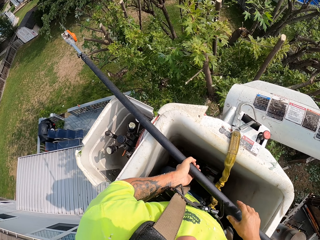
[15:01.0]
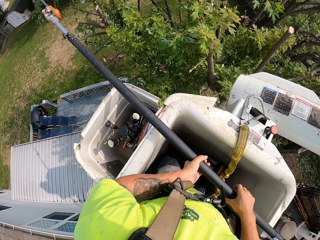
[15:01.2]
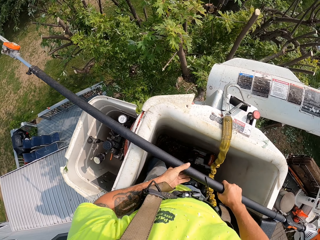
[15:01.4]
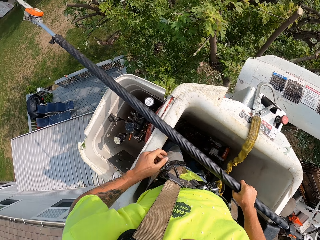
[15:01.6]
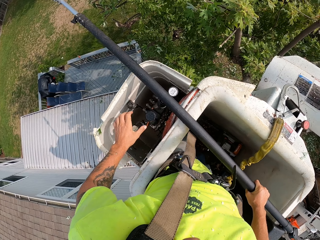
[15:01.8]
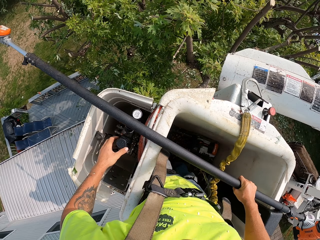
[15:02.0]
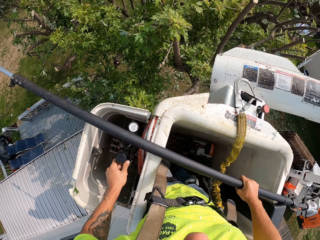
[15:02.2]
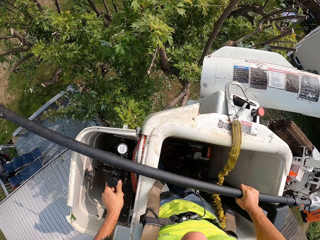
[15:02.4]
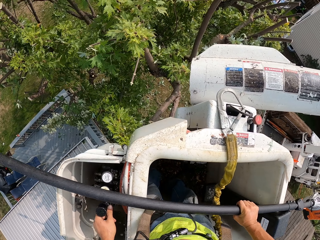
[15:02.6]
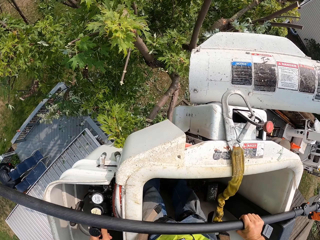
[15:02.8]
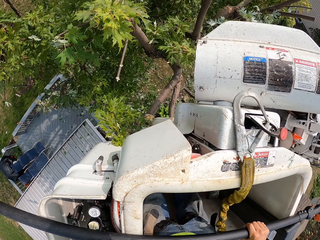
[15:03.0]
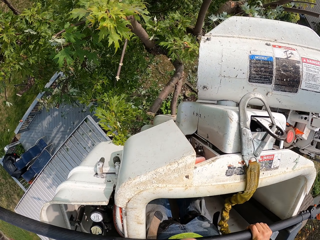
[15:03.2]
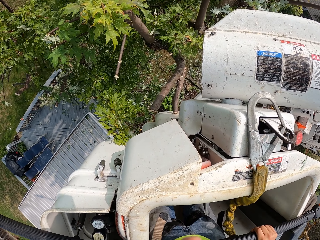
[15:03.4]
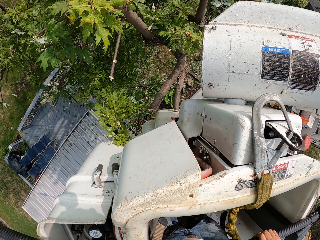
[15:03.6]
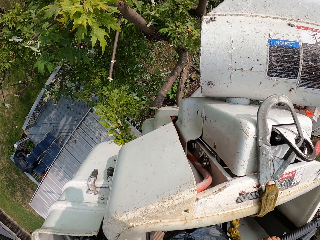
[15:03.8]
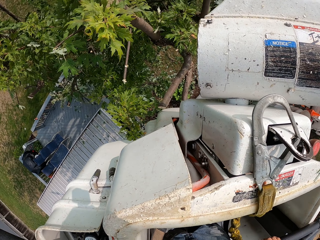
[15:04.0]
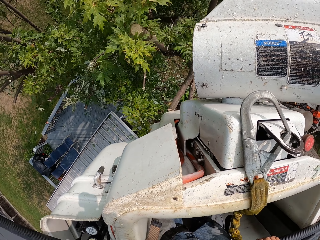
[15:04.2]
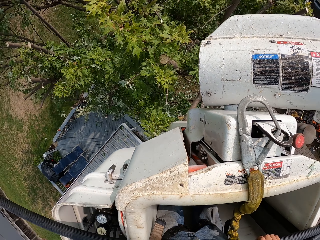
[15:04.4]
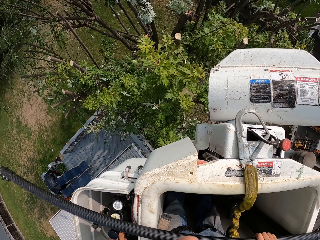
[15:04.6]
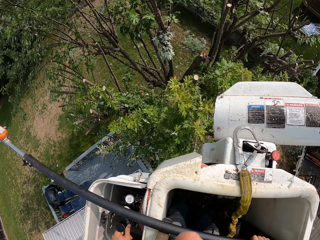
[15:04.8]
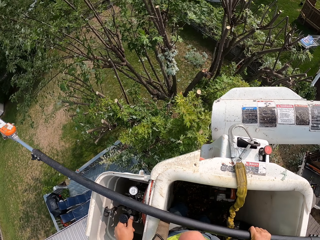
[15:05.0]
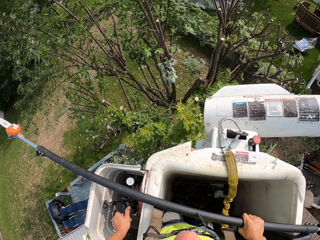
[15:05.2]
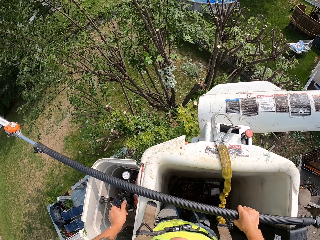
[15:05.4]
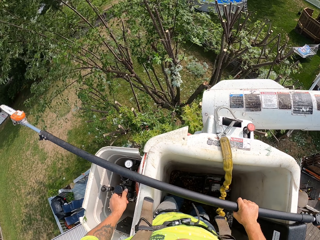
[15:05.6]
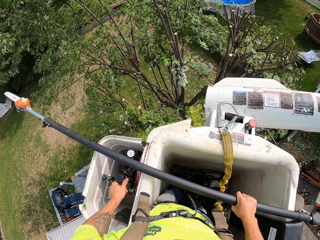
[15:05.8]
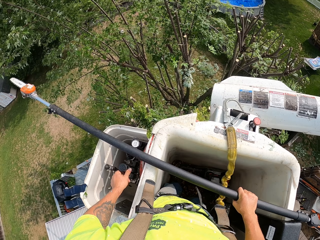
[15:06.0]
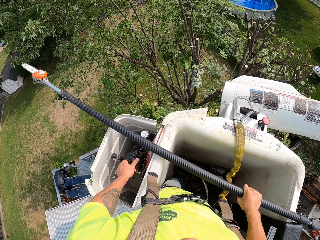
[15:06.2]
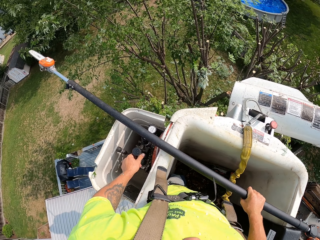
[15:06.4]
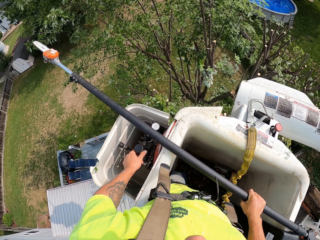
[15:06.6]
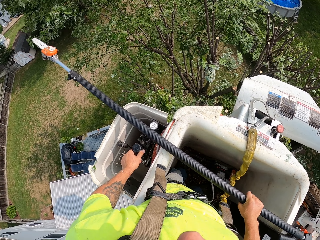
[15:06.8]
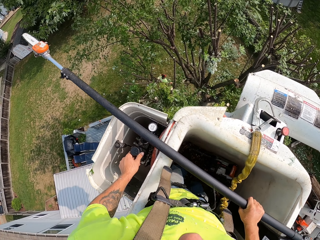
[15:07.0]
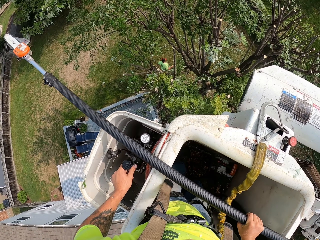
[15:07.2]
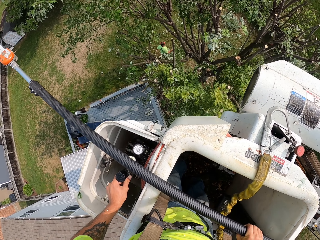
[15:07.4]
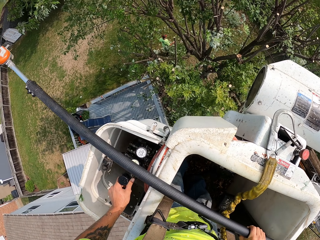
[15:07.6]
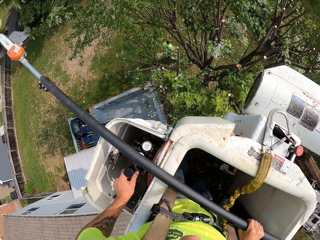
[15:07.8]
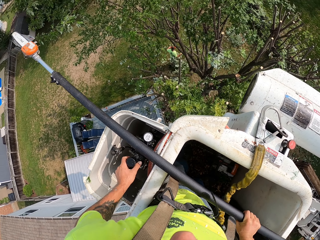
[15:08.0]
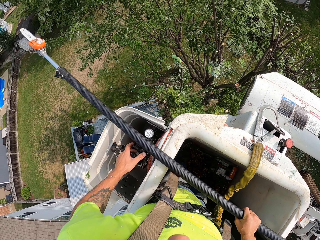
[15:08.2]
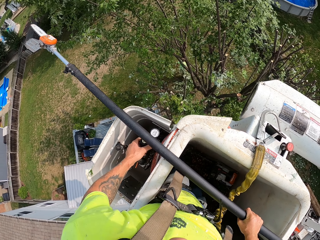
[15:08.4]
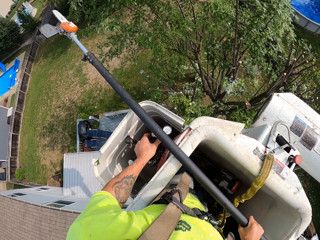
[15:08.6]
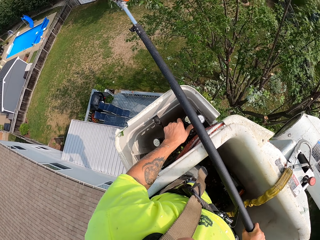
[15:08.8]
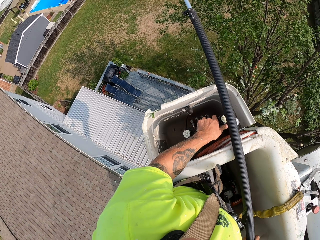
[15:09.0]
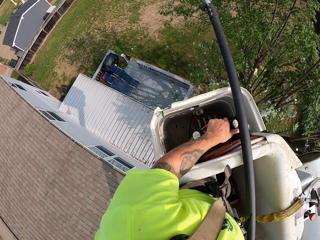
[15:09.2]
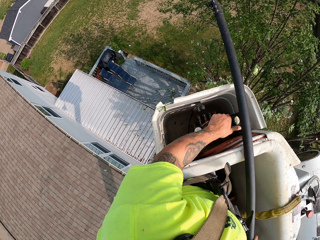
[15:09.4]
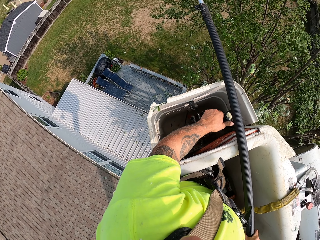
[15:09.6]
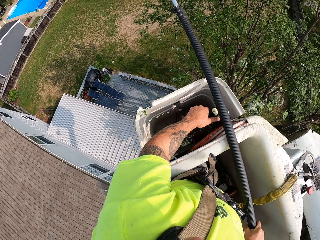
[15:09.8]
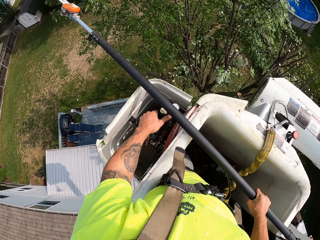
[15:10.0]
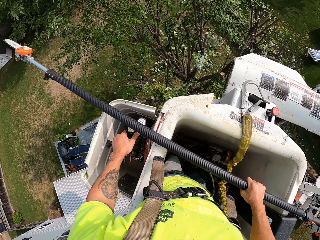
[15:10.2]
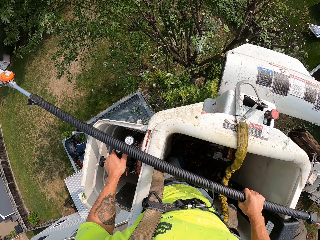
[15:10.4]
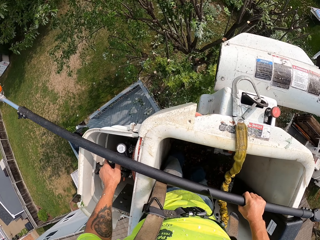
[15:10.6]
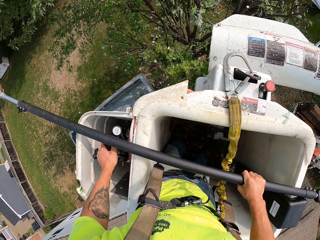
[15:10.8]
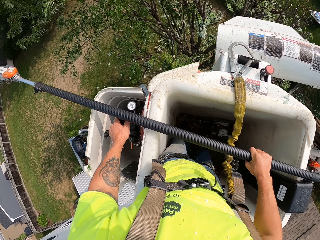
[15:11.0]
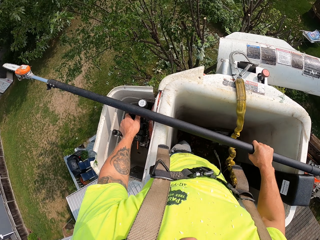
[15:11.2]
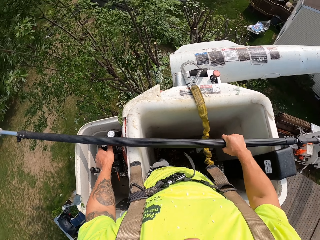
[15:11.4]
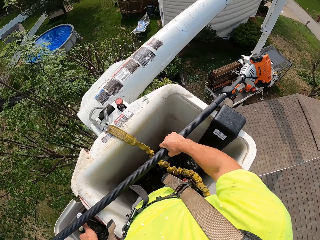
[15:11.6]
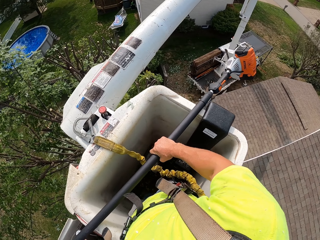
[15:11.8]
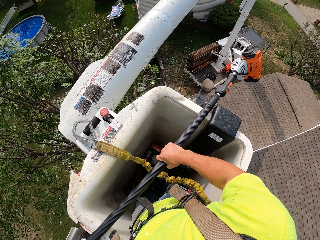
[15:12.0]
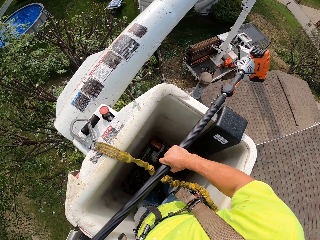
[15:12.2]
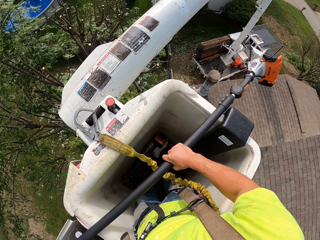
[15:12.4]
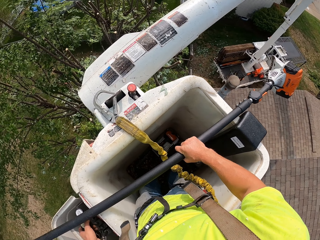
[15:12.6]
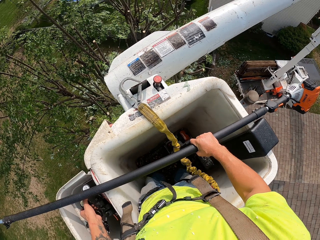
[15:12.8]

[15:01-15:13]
The camera wearer places the chain saw on the bucket lift with his hands. He removes his left hand from the chain saw. He operates the control section of the bucket lift with his left hand. He operates something.

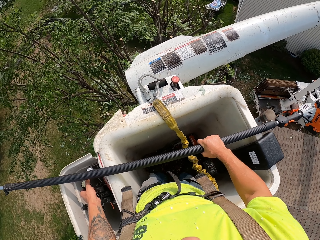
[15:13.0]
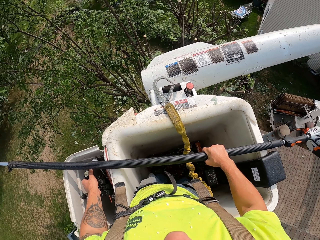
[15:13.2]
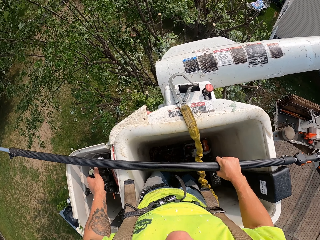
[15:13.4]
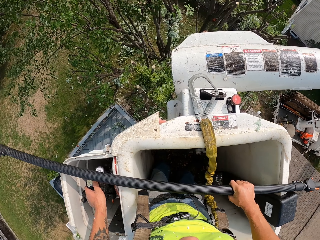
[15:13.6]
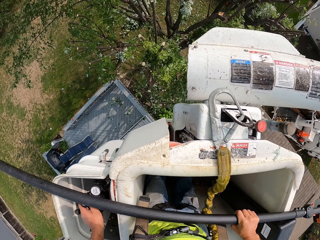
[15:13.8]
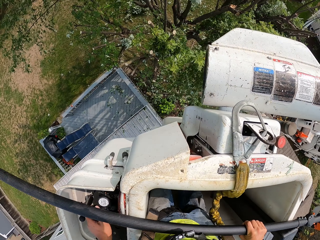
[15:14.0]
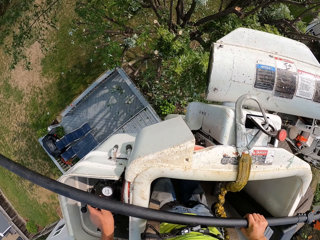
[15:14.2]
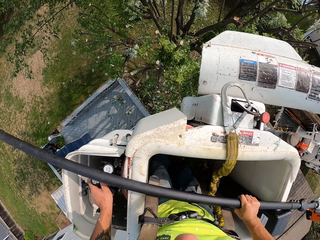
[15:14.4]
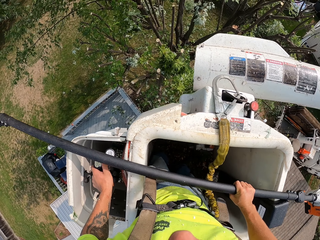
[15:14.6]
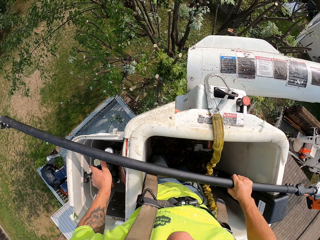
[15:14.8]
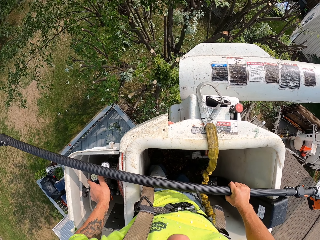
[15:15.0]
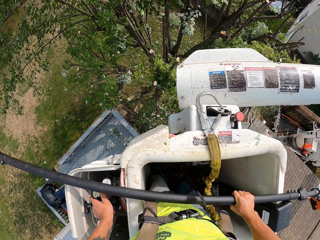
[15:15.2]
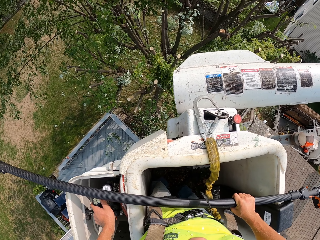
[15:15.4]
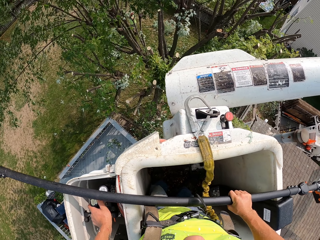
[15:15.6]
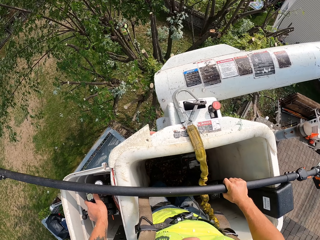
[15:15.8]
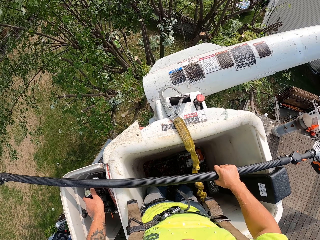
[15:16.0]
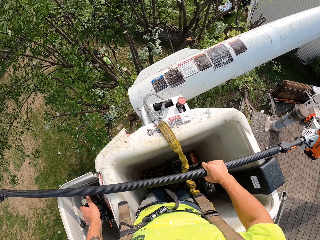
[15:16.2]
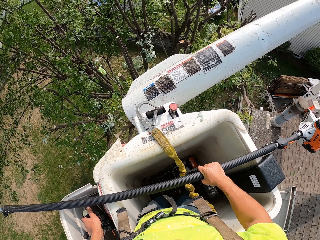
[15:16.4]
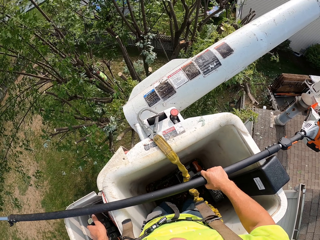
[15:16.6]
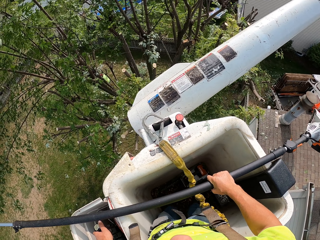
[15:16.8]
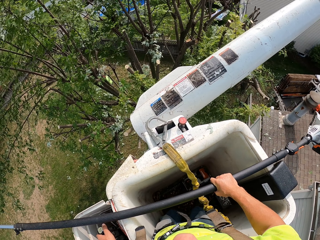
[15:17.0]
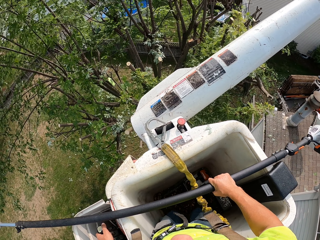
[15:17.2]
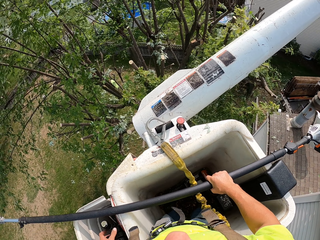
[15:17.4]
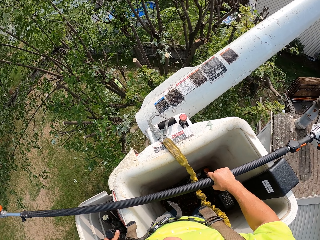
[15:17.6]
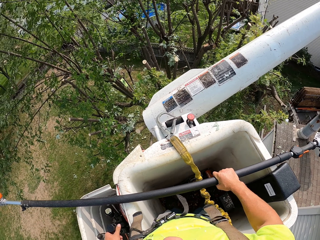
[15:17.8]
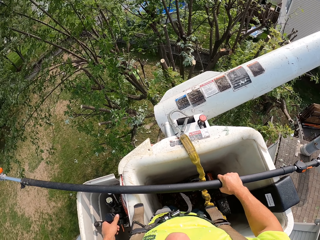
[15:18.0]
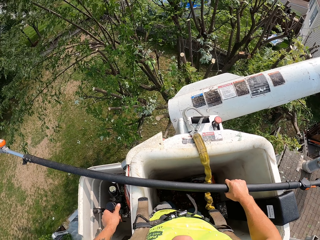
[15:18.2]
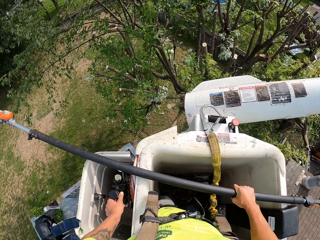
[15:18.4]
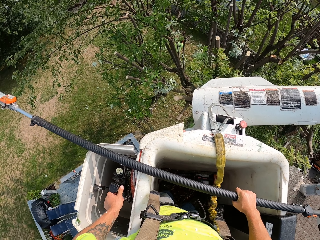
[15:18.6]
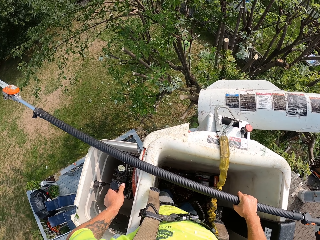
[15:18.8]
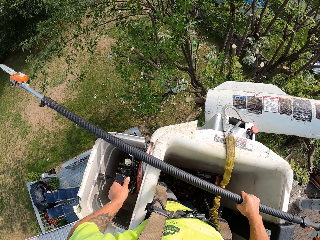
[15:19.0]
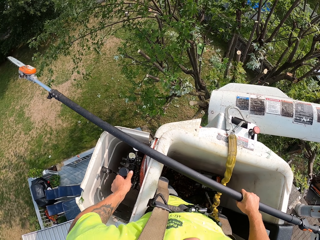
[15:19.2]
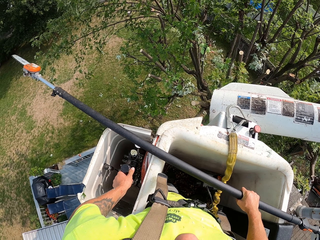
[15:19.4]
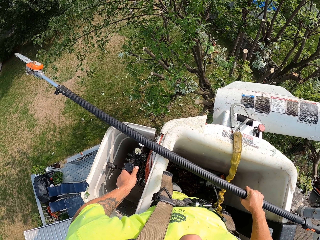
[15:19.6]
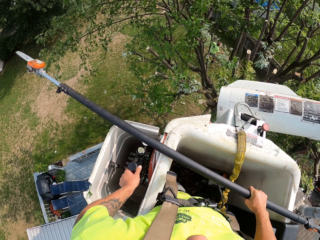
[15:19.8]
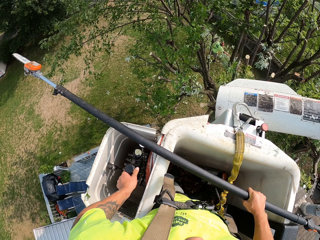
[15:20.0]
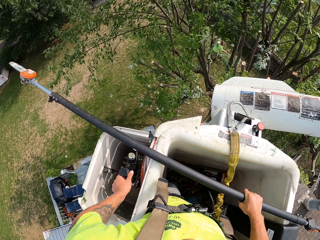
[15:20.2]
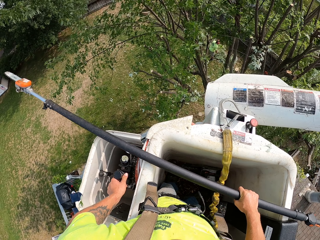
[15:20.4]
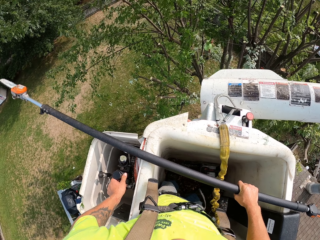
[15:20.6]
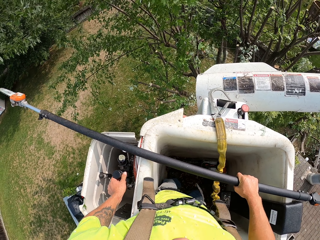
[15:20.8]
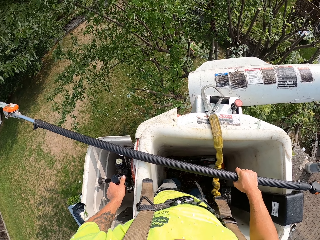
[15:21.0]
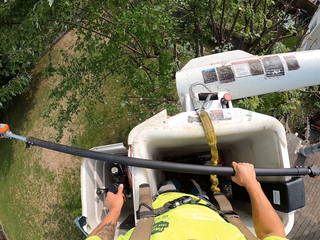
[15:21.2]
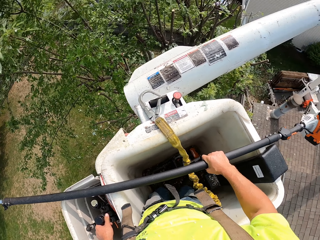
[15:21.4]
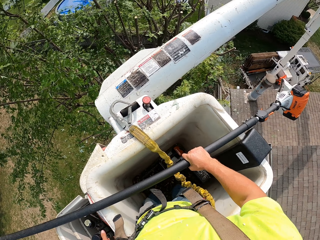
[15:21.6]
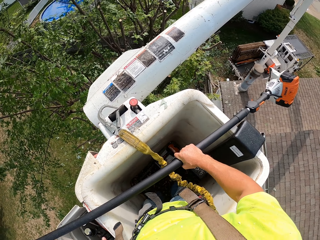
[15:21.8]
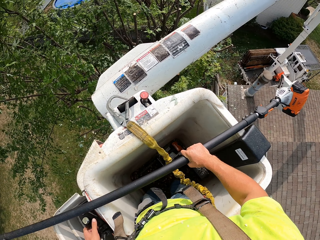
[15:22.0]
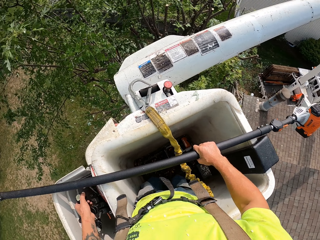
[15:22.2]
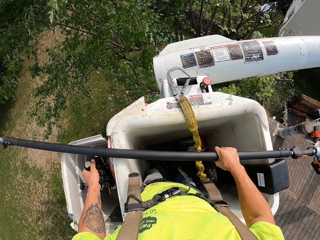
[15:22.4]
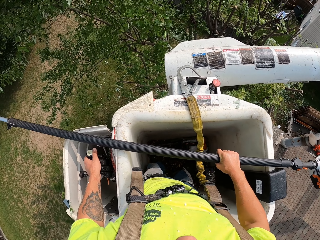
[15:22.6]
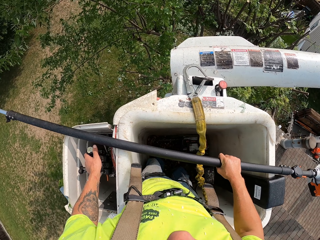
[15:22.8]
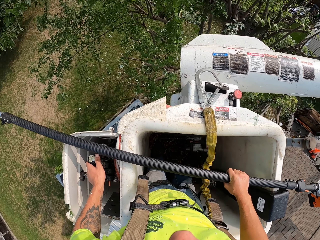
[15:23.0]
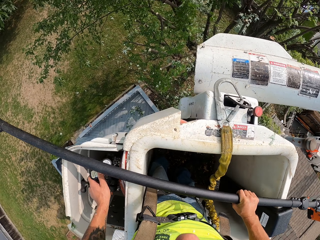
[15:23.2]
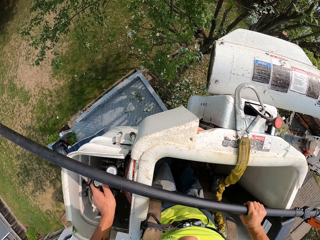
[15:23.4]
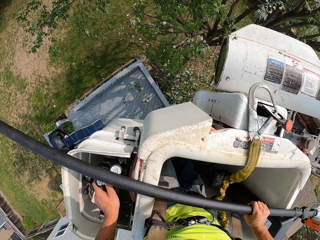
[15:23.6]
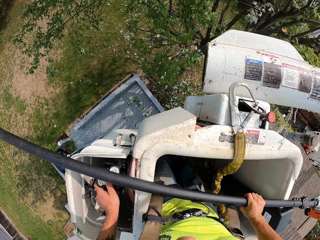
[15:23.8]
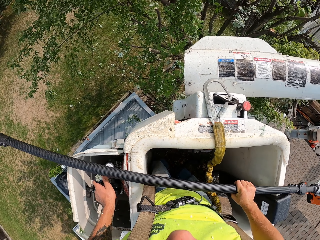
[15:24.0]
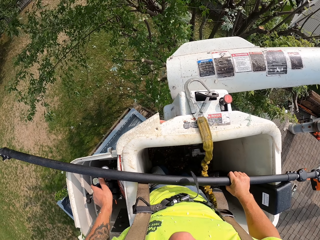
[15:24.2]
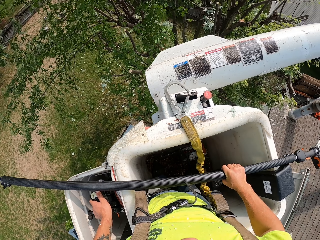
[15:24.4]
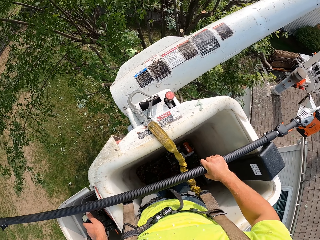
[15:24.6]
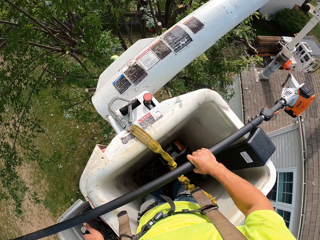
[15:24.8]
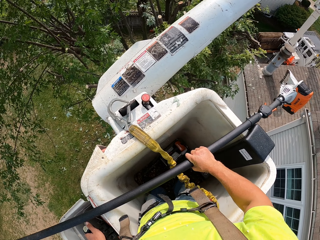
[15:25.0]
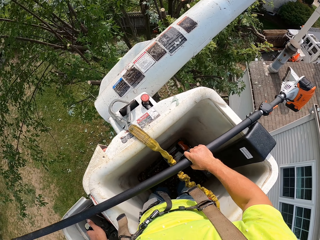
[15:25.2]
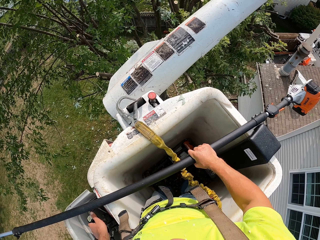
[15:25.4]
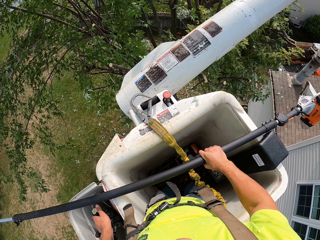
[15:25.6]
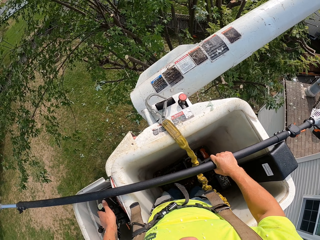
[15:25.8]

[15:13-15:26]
The camera wearer lowers something.
